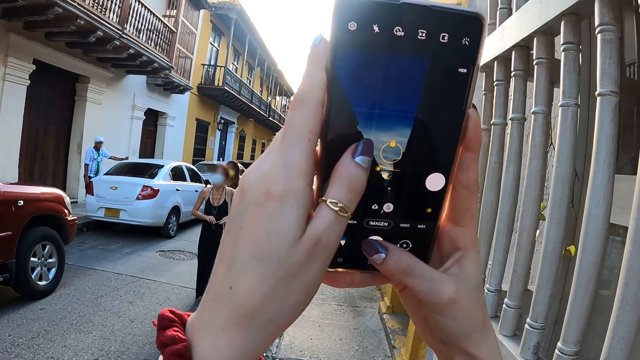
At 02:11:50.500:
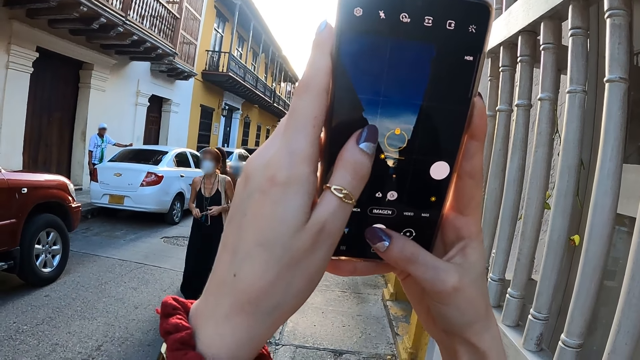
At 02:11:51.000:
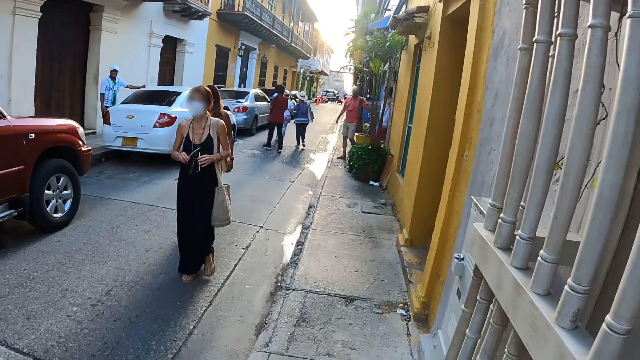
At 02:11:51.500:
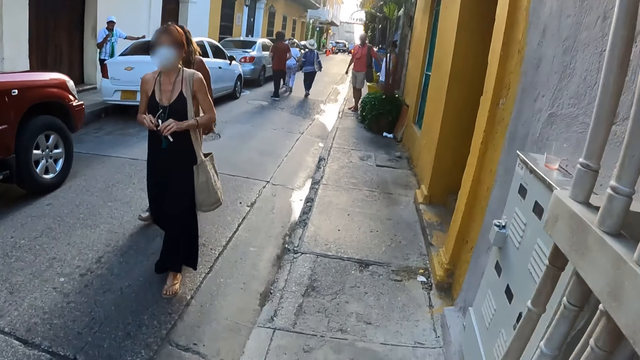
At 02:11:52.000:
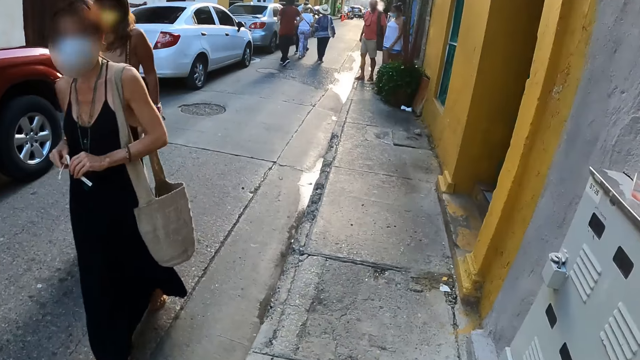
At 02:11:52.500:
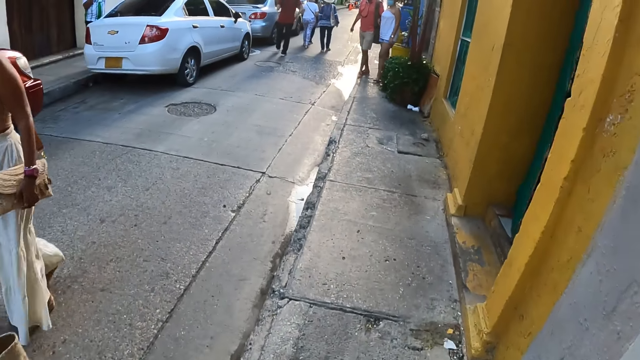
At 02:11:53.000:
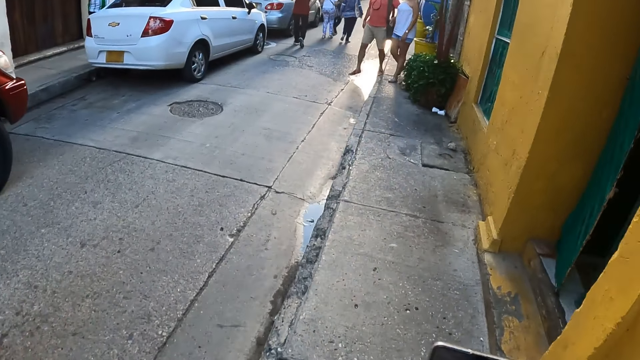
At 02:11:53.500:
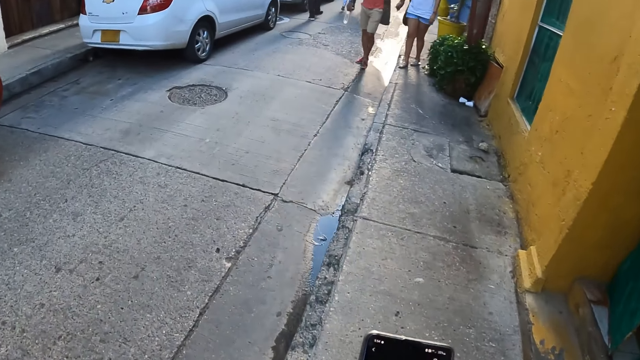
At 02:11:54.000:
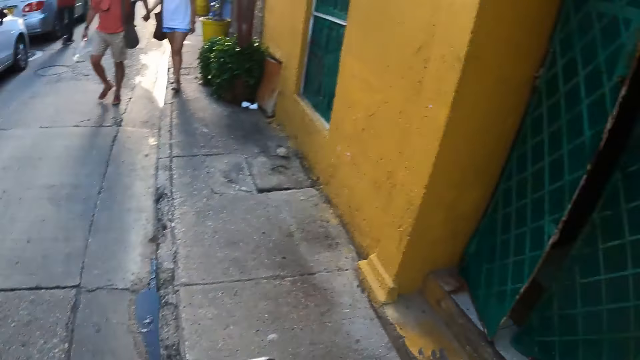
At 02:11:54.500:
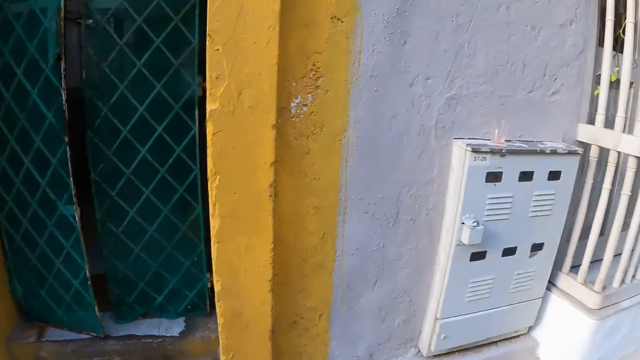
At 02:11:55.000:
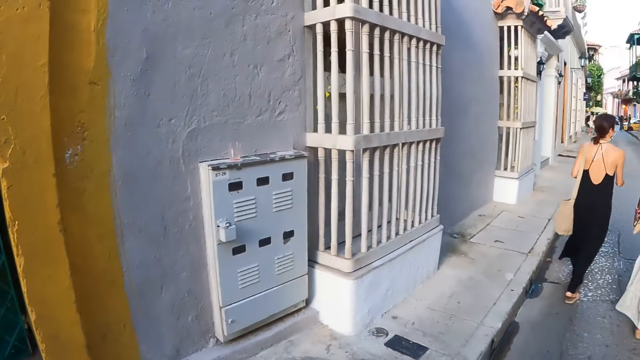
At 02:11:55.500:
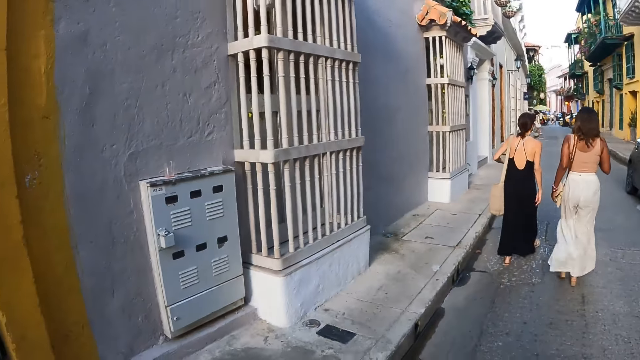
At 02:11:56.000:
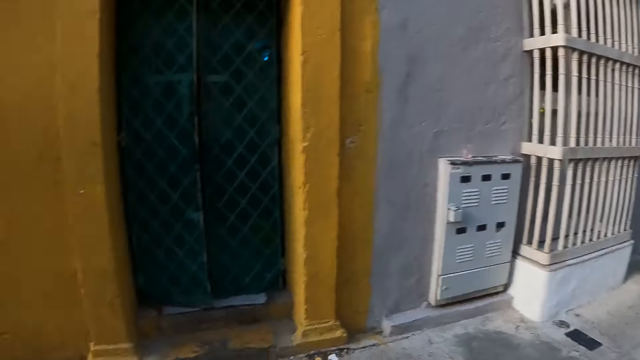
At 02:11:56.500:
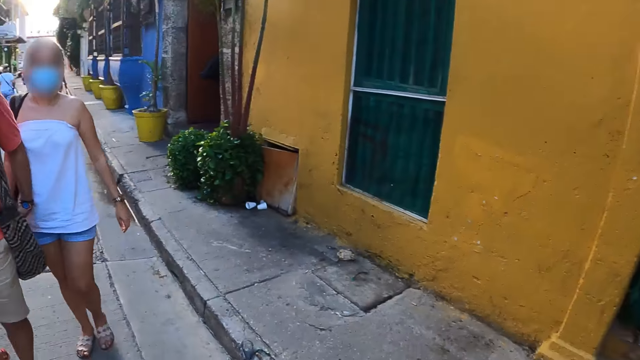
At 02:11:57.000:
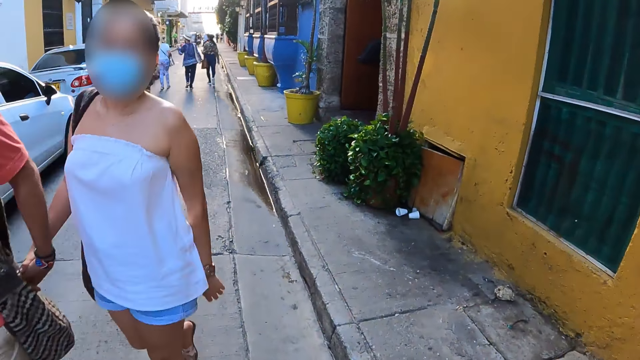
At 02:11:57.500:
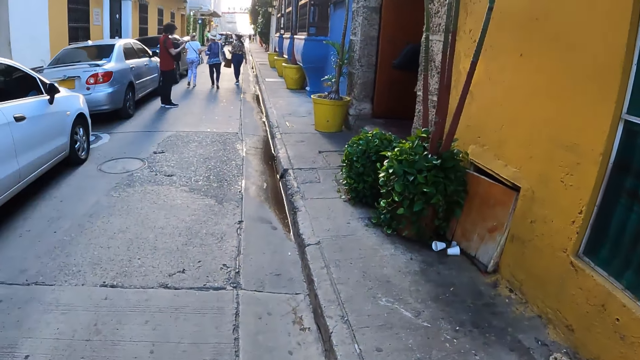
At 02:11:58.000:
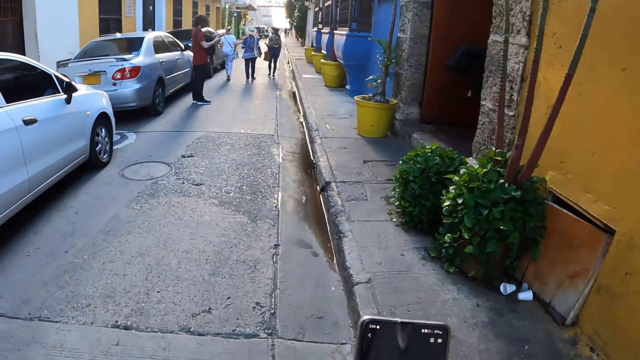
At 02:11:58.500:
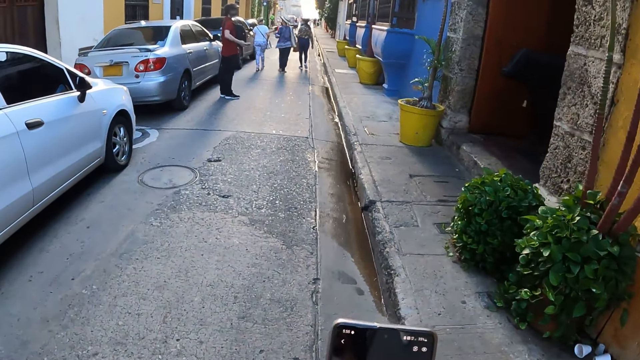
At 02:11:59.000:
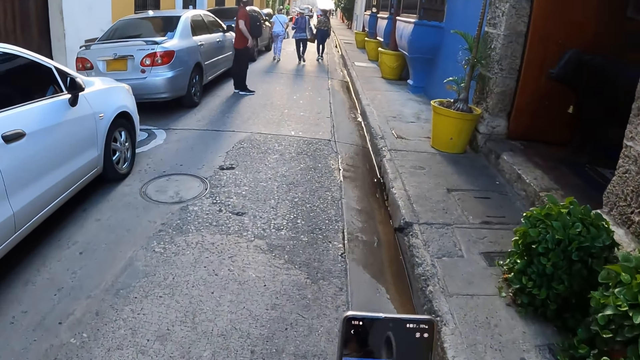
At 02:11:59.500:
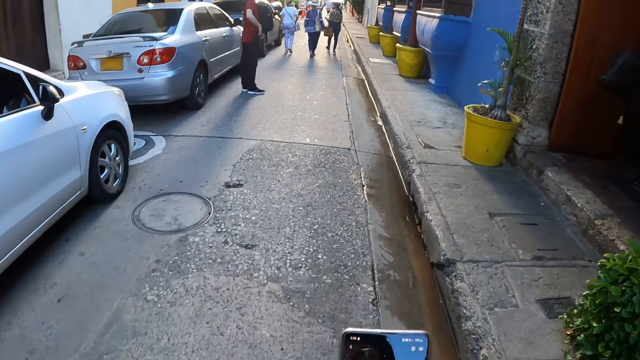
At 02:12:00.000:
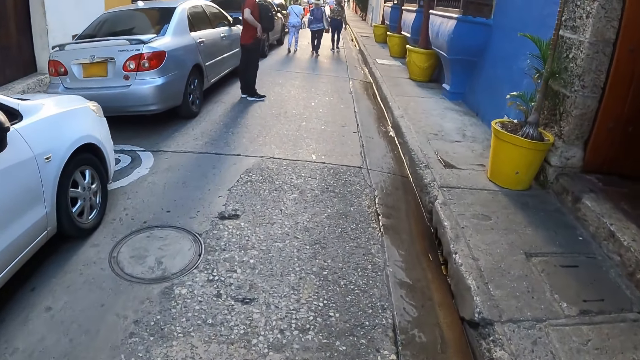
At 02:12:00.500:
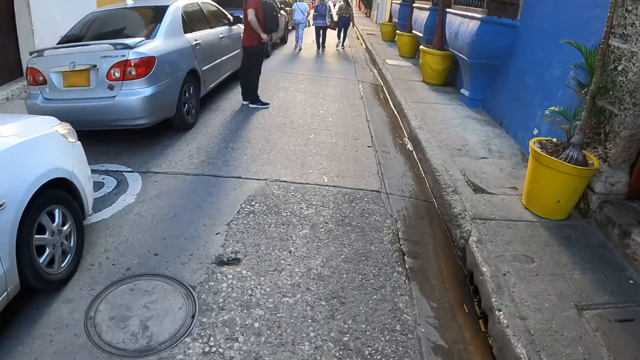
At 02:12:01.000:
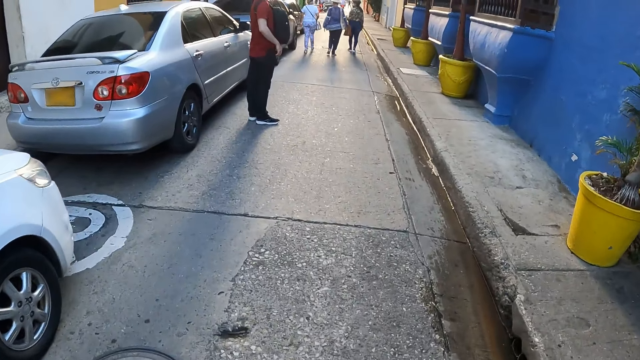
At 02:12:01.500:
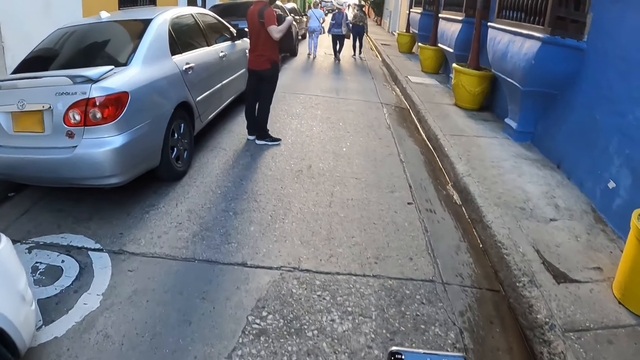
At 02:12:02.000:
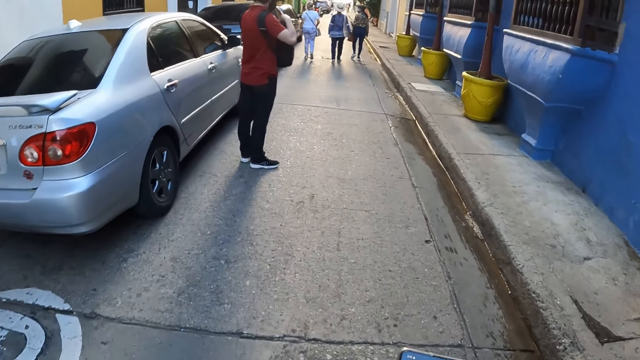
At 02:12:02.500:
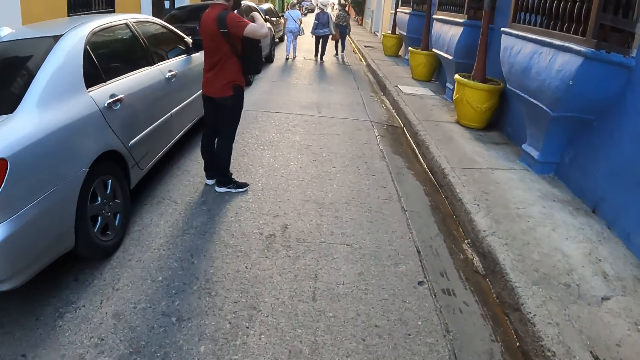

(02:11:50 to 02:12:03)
A woman walks in a street. The camera wearer walks on the sidewalk. They hold a mobile phone, walk on the sidewalk, and turn around. They look around in the street. They use the mobile phone and walk on the street road. They hold the mobile phone with hands. A man puts a mobile phone in his pocket. The camera wearer walks on the street road again.

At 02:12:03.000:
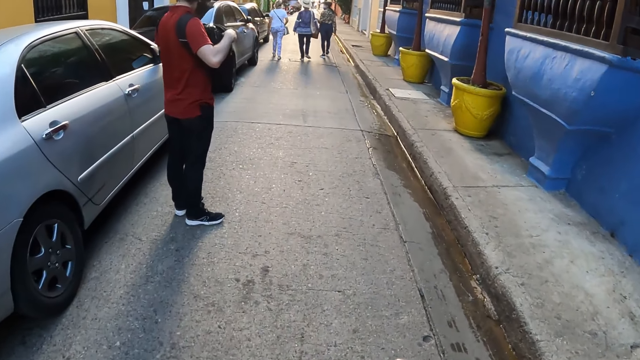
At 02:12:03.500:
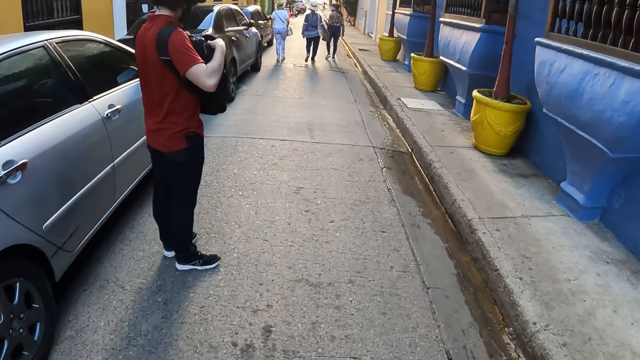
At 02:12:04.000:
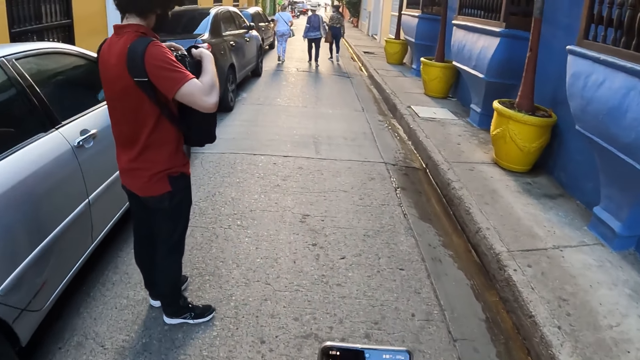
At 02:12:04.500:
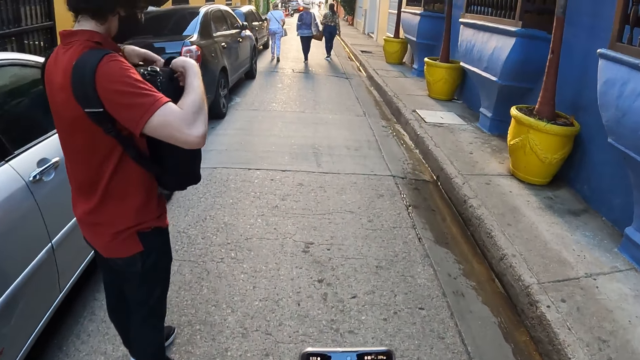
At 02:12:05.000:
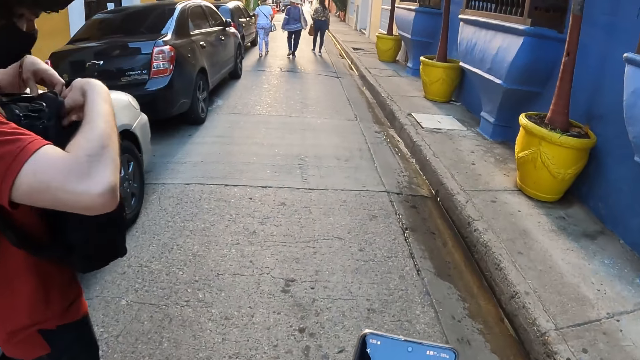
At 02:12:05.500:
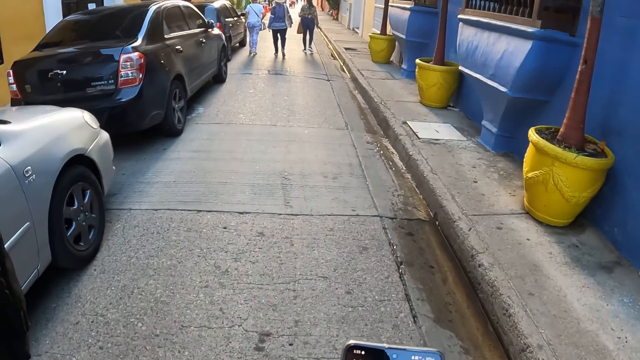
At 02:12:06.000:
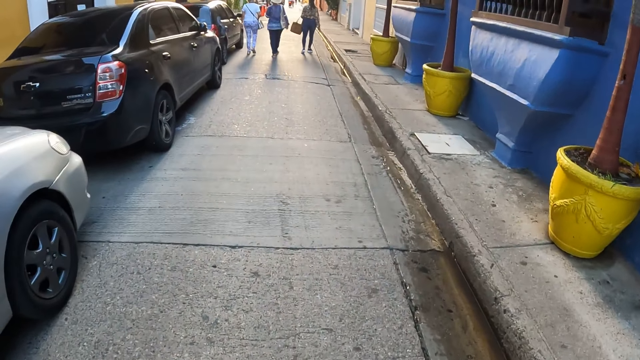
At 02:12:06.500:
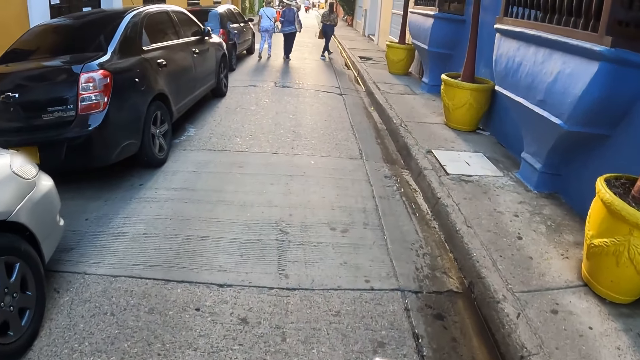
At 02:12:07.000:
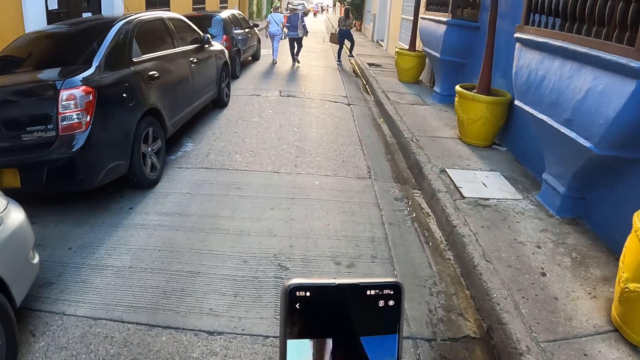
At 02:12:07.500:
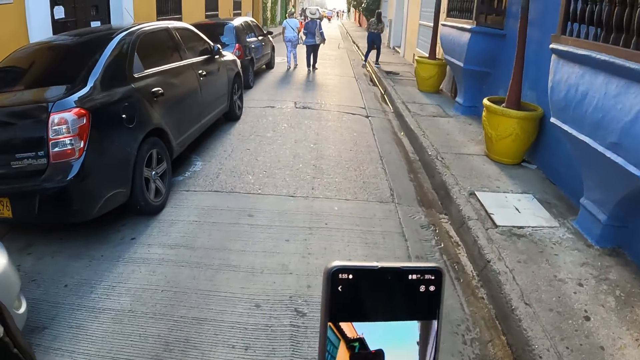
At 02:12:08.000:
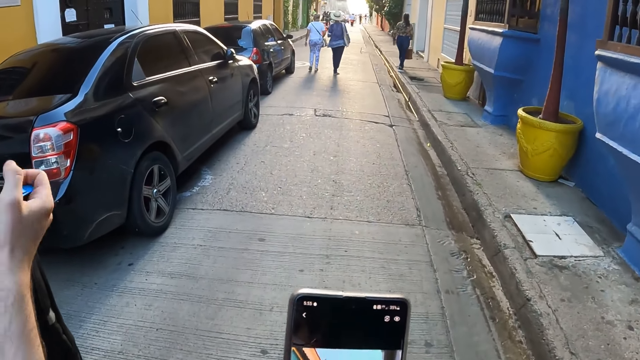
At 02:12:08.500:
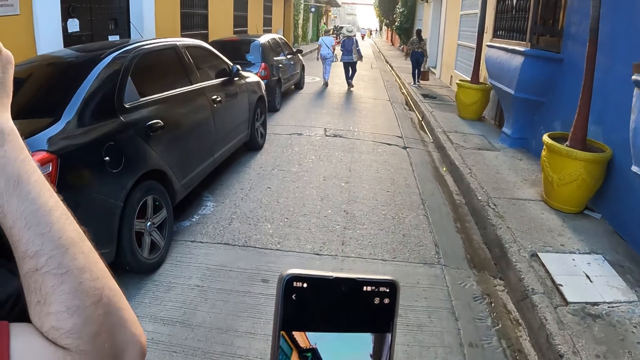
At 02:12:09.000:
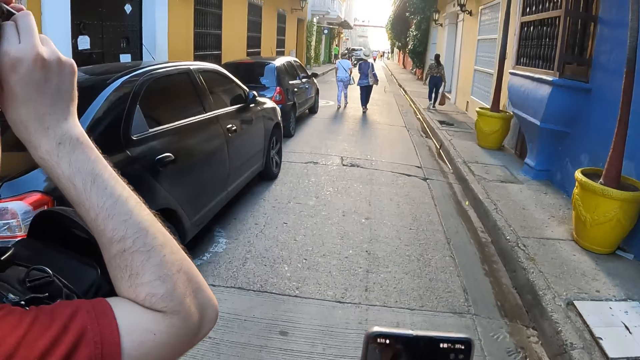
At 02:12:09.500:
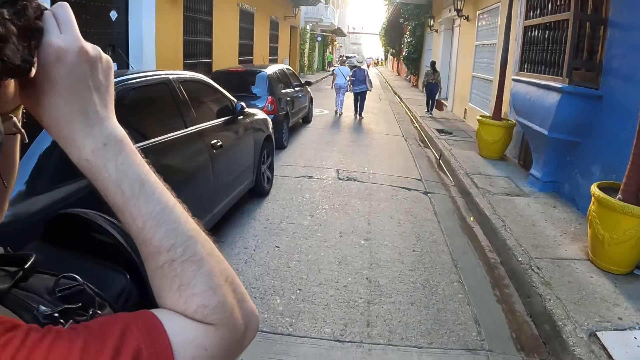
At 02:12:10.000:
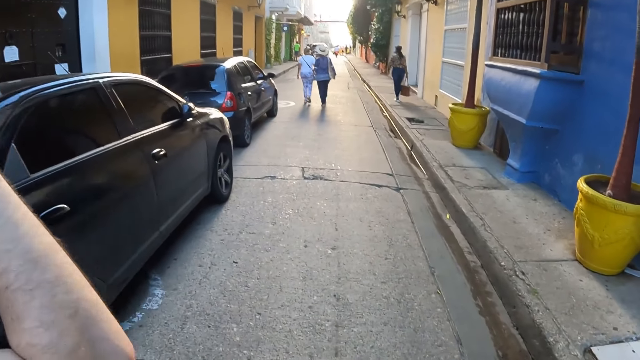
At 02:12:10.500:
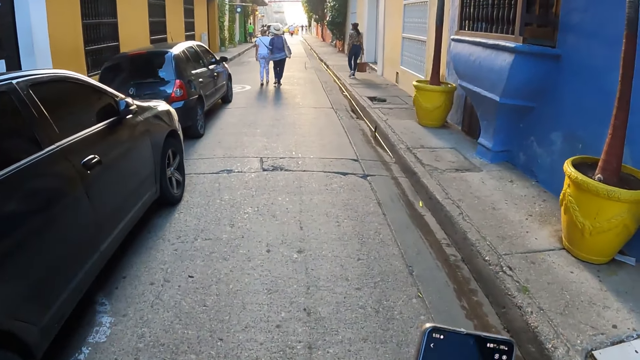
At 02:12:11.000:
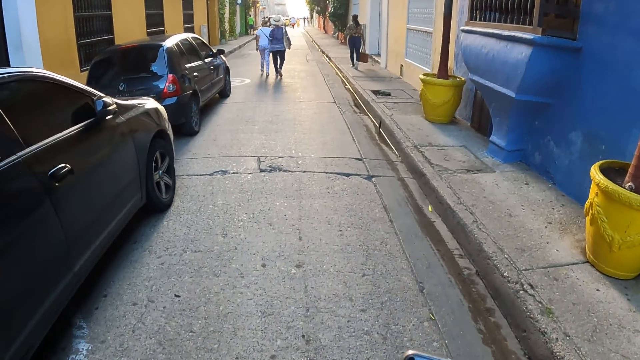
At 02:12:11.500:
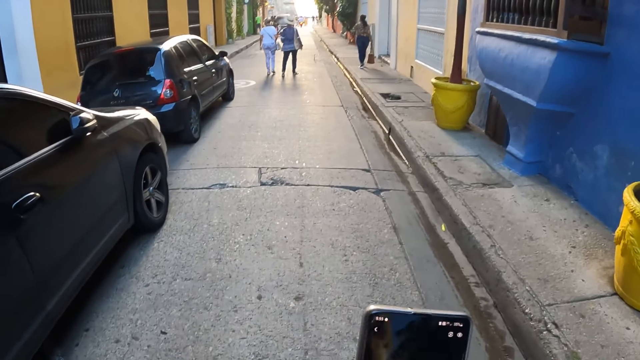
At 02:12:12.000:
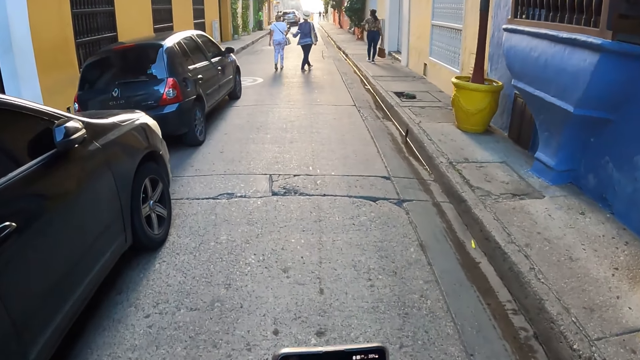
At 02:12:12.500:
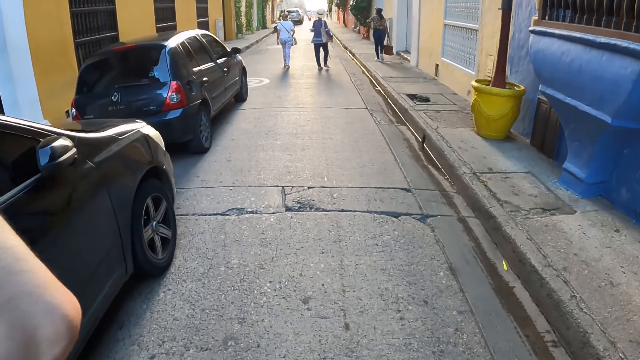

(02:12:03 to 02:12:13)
A man opens a bag with hands. The camera wearer uses a mobile phone and walks on the street road. They look at the screen of the mobile phone. The man holds a camera on his head. The camera wearer holds the mobile phone with hands.
